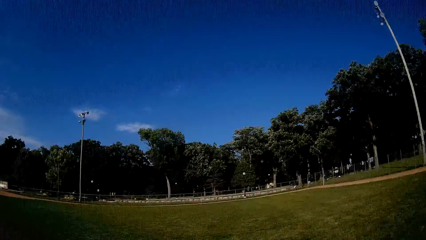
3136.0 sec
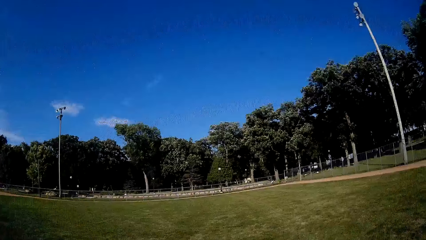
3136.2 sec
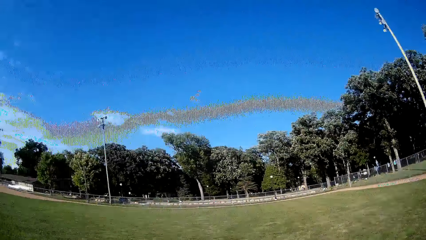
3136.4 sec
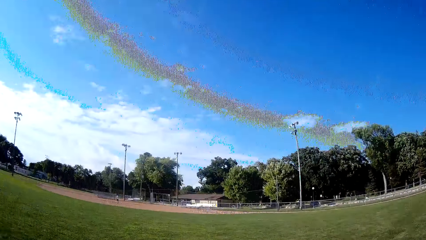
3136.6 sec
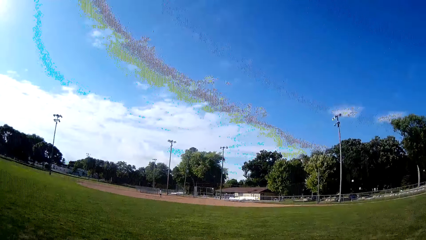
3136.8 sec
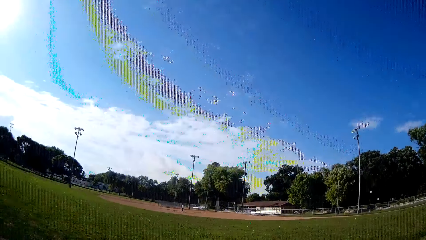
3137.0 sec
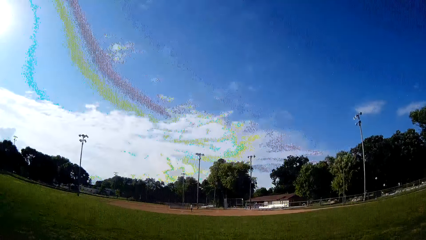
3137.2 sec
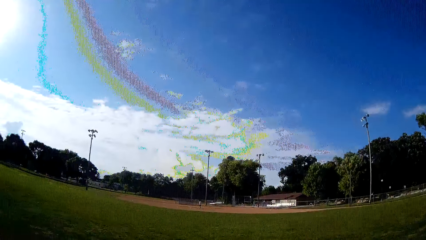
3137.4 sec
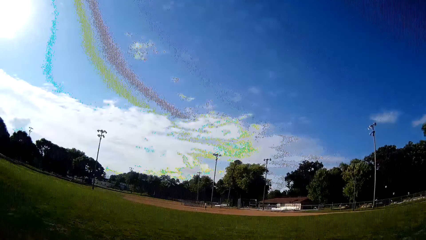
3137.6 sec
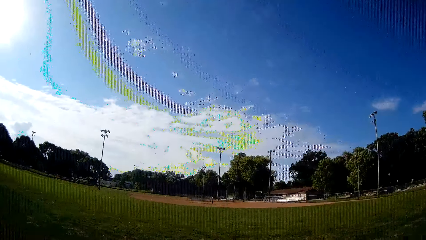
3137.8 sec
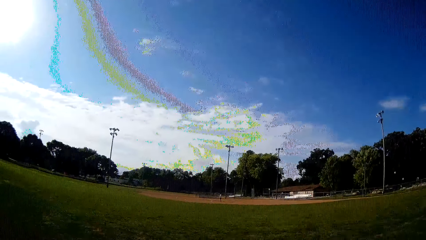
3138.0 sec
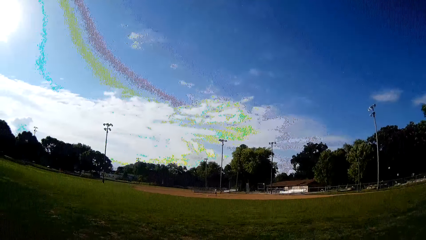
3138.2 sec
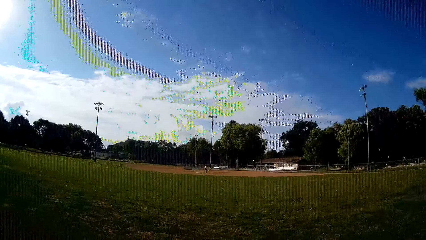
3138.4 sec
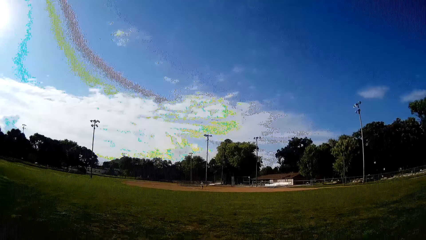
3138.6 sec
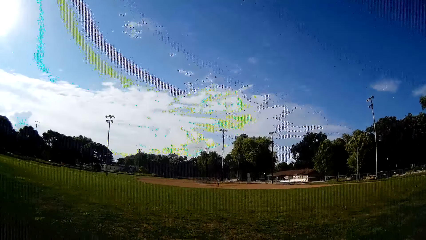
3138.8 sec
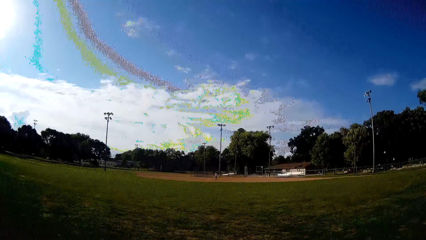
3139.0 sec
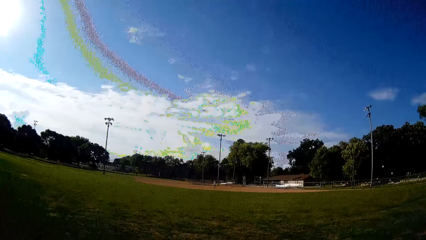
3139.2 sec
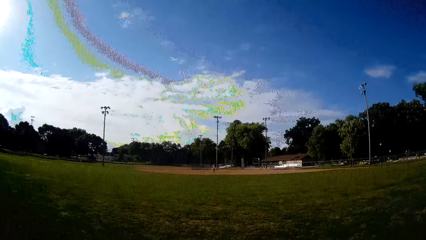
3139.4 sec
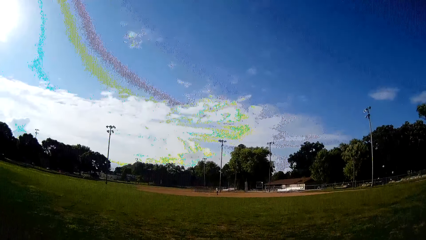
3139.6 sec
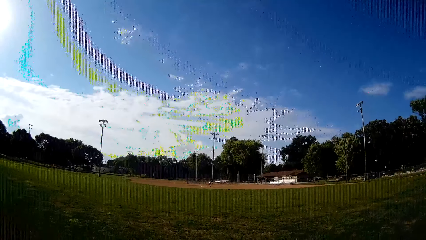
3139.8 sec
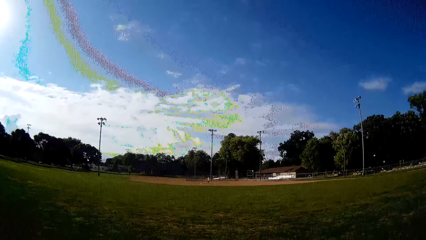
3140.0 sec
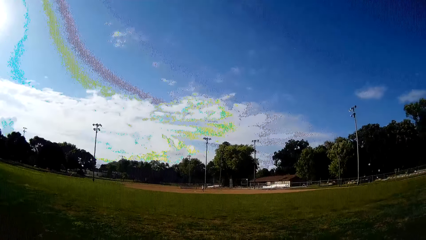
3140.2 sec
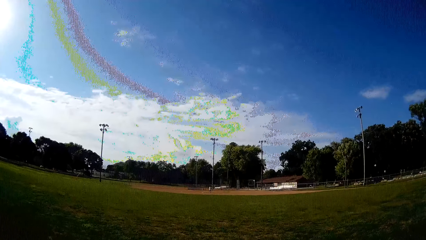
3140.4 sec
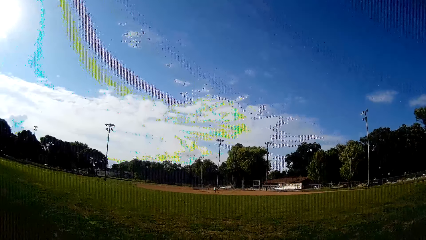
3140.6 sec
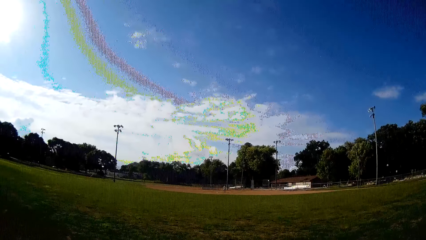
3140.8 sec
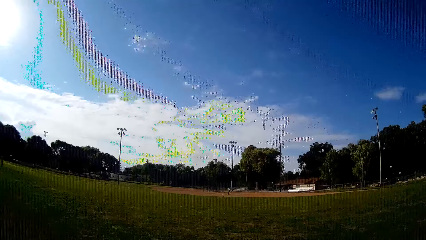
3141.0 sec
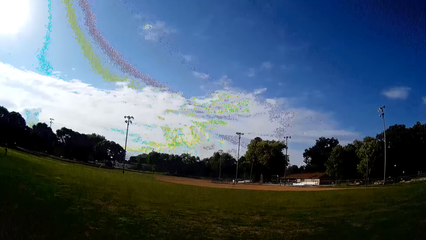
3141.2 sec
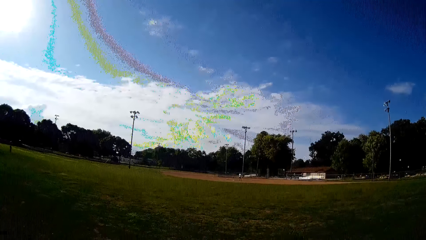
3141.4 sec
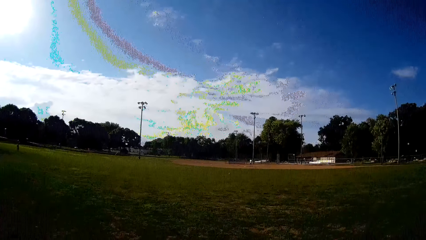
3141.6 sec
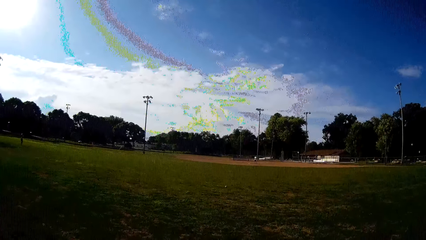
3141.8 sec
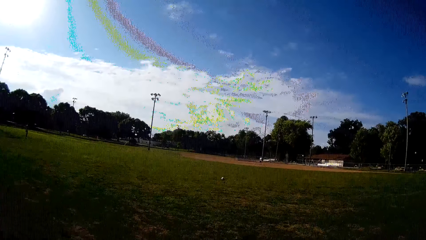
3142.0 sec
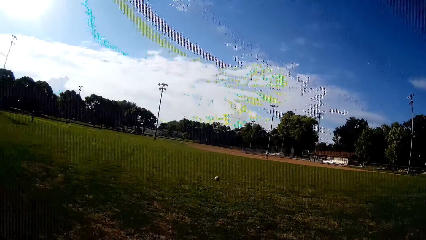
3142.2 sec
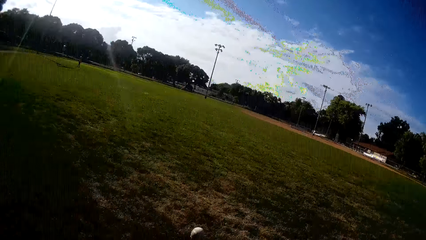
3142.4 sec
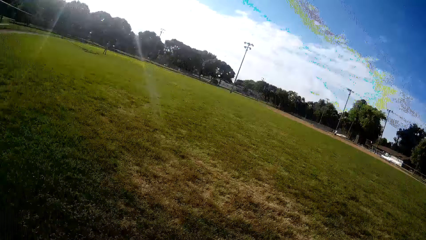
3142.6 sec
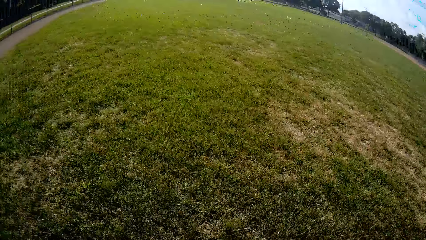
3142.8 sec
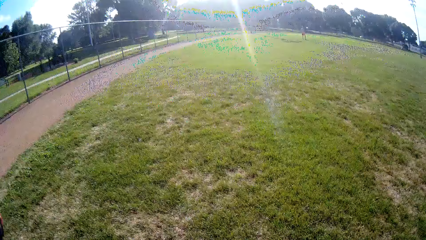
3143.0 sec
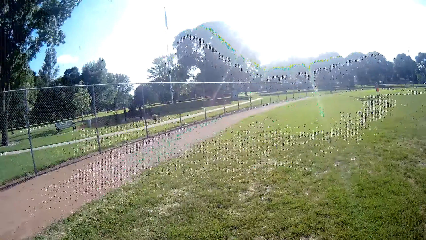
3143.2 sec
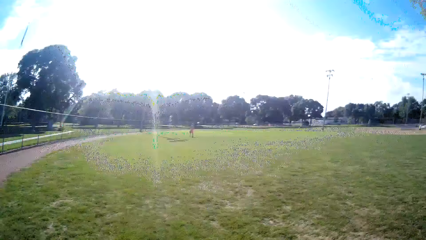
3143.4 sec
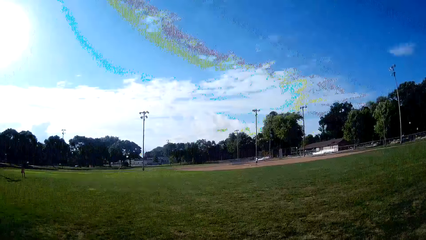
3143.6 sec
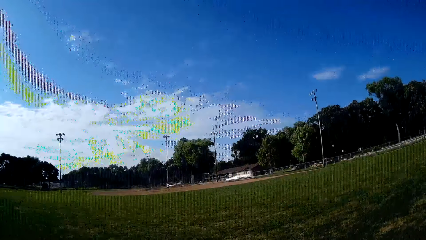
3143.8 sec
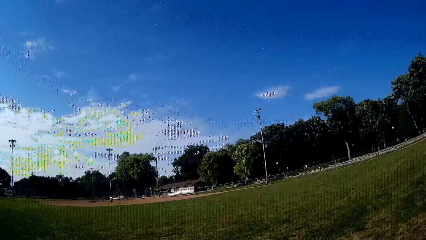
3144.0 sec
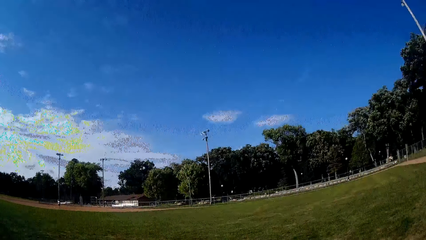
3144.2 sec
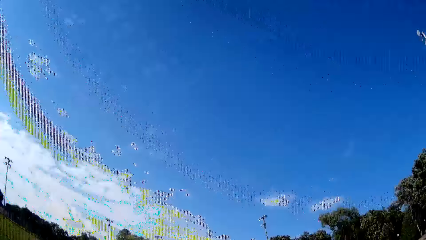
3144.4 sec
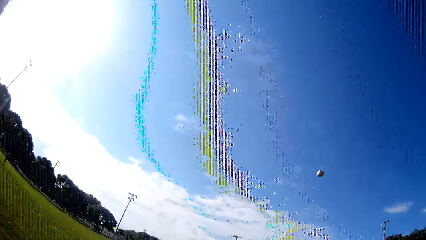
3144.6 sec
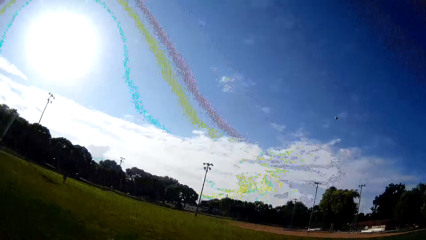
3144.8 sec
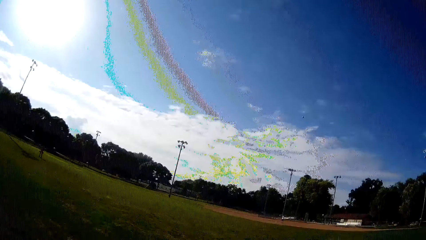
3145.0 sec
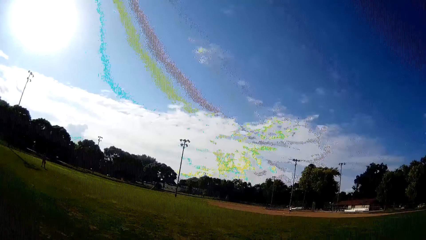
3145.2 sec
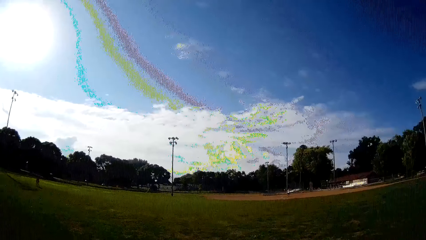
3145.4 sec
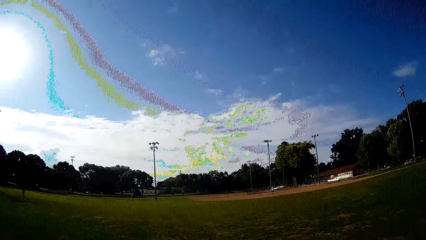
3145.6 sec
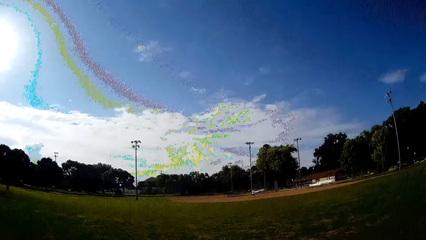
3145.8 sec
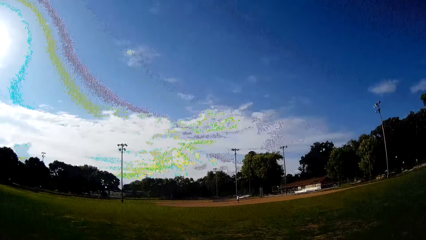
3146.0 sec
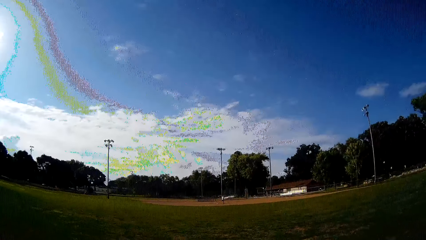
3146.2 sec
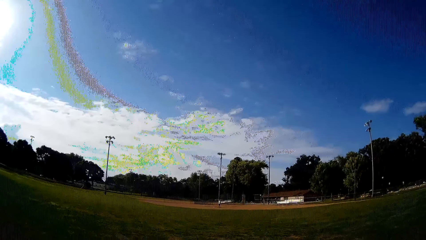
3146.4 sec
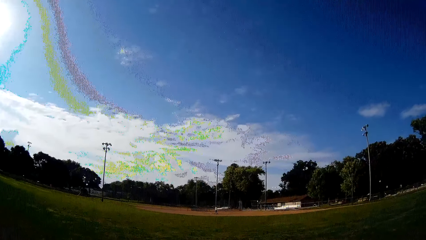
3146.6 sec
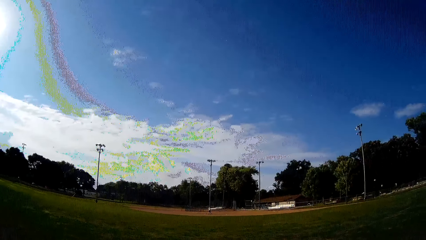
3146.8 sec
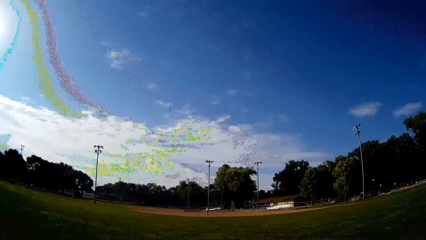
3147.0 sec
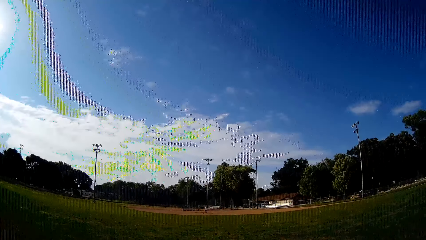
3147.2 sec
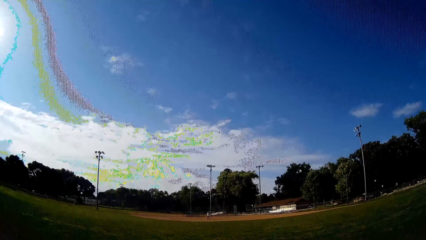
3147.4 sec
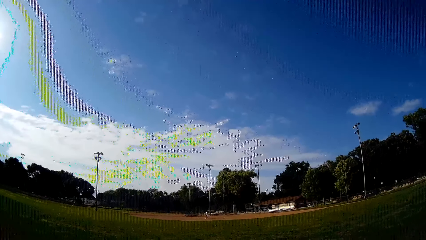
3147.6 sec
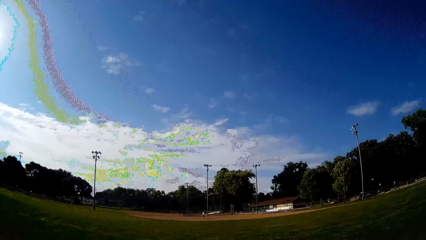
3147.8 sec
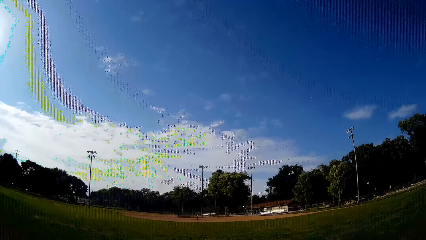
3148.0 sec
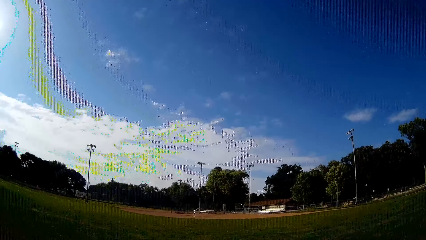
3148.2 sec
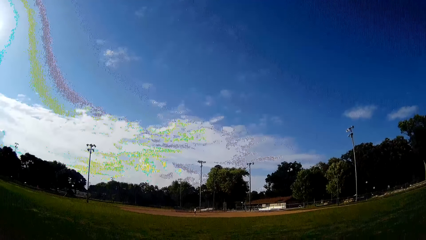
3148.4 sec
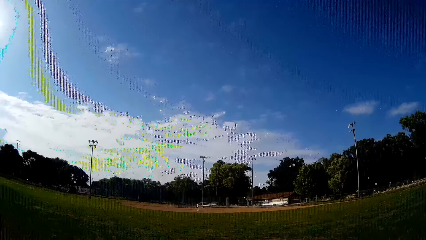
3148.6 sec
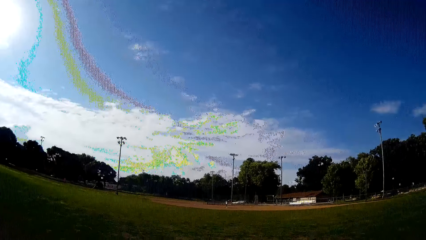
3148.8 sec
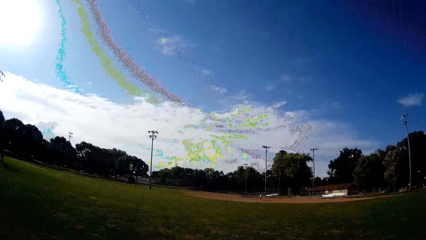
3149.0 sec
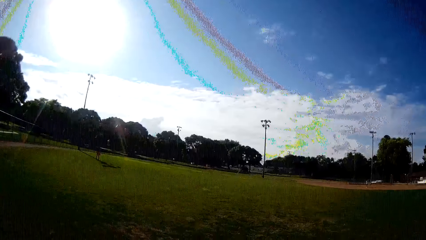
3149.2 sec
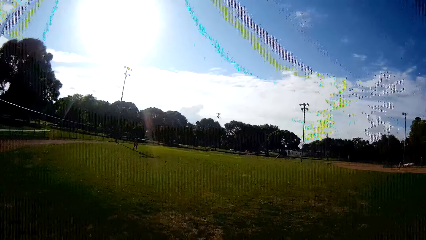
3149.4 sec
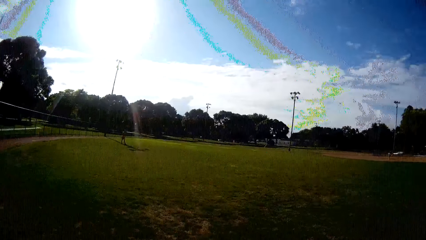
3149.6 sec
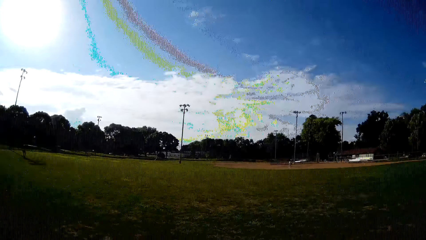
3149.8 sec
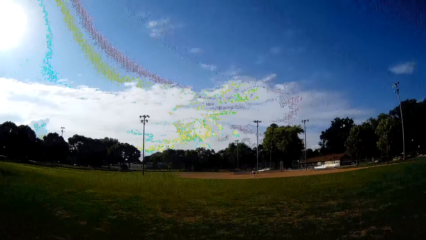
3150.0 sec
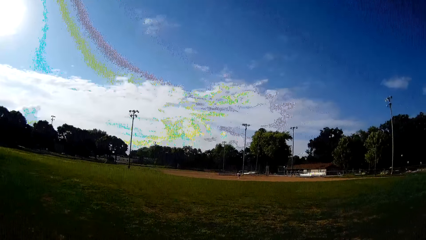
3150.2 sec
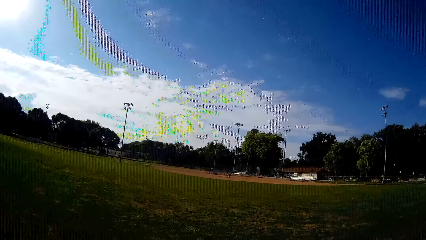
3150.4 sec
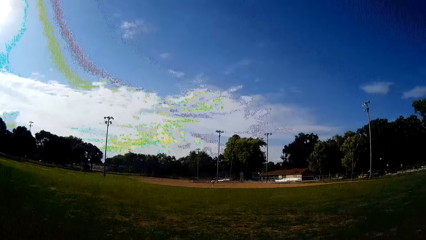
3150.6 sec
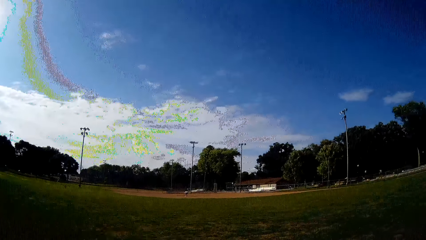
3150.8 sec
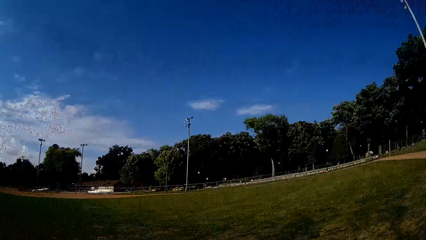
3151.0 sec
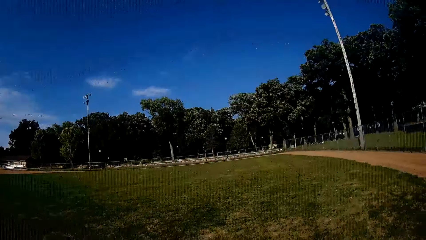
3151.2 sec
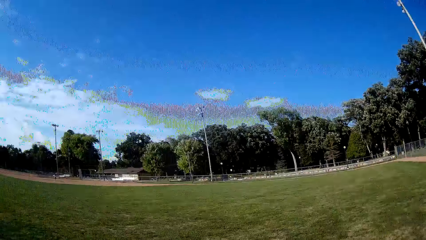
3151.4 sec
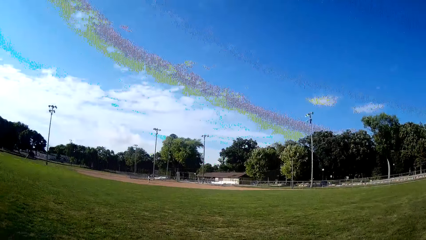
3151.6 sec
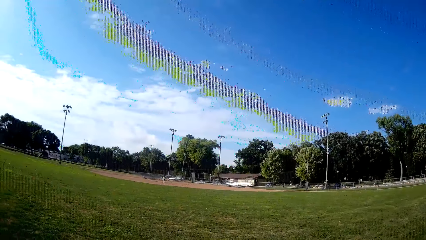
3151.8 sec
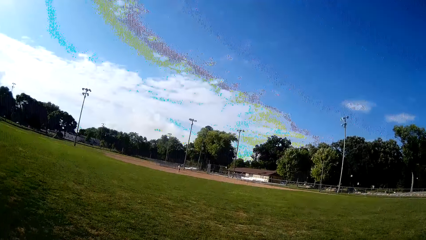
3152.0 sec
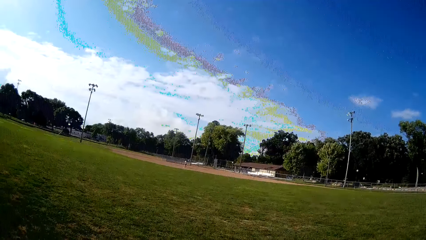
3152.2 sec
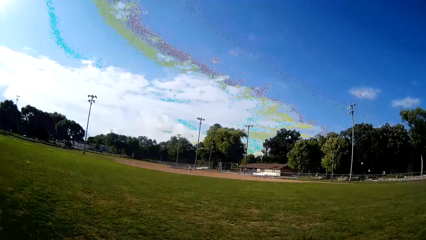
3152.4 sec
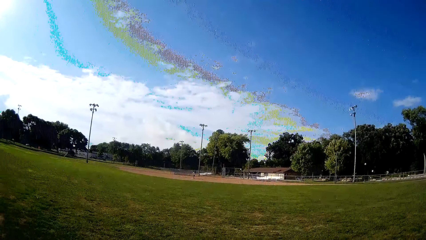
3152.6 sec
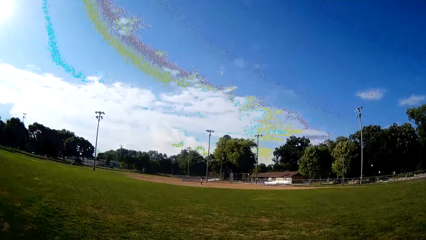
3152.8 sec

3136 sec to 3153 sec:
A man throws the ball up and plays the ball with a bat towards the camera wearer. The camera wearer catches the ball. They bend to pick up the baseball. They throw the ball towards the man. The man walks towards the ball. The man picks the ball from the ground.
